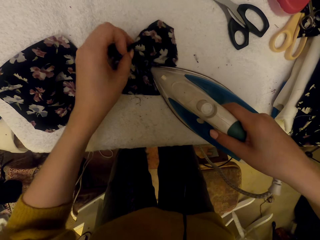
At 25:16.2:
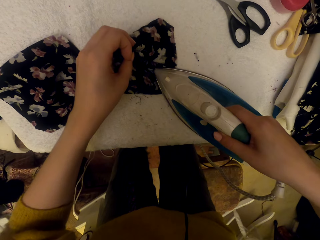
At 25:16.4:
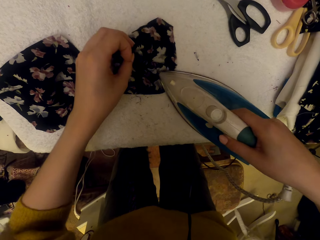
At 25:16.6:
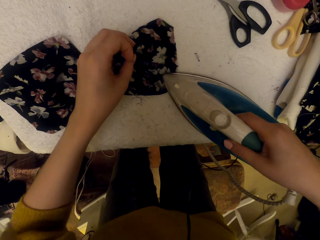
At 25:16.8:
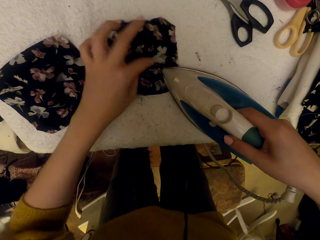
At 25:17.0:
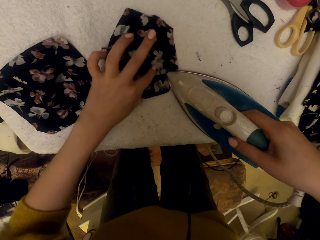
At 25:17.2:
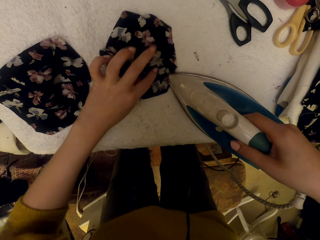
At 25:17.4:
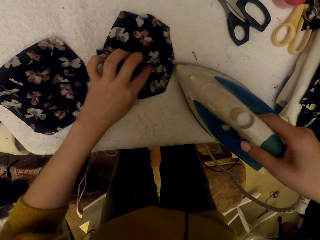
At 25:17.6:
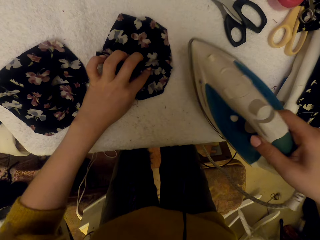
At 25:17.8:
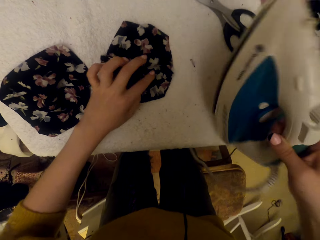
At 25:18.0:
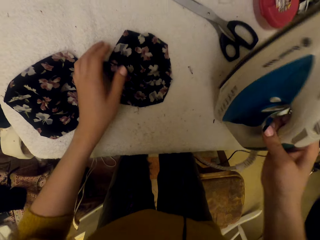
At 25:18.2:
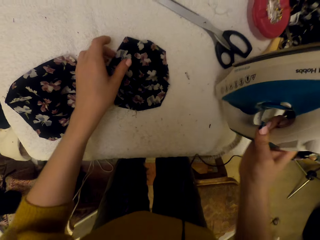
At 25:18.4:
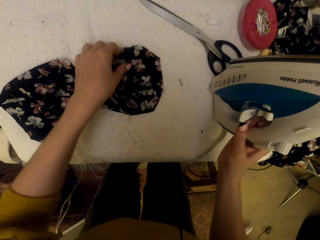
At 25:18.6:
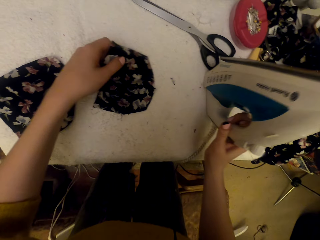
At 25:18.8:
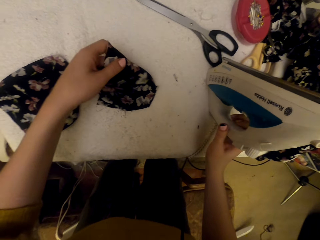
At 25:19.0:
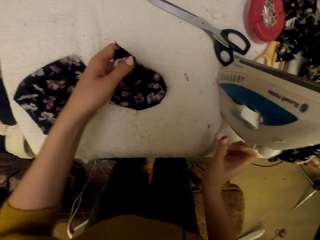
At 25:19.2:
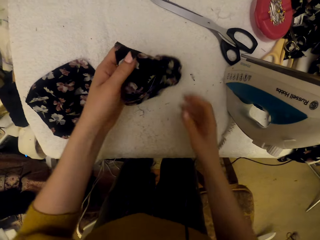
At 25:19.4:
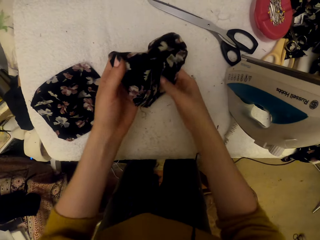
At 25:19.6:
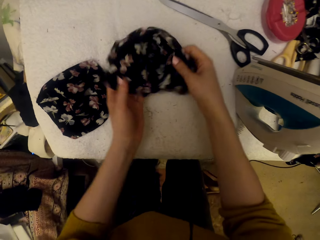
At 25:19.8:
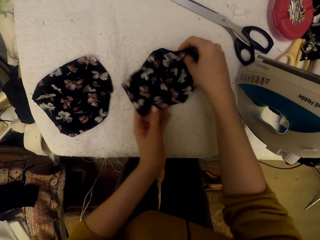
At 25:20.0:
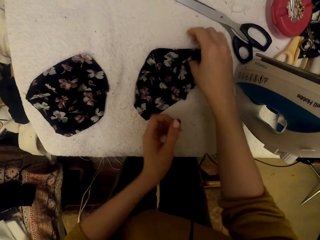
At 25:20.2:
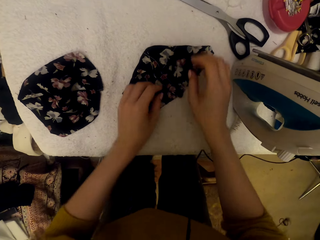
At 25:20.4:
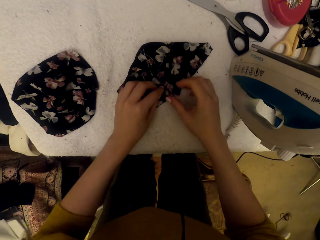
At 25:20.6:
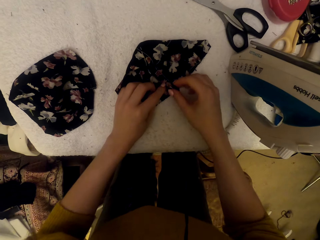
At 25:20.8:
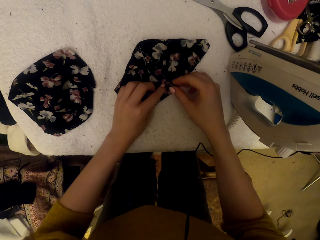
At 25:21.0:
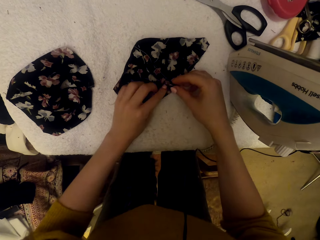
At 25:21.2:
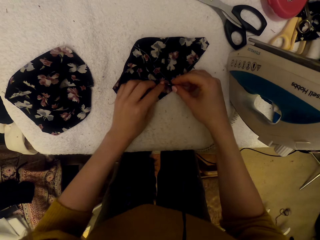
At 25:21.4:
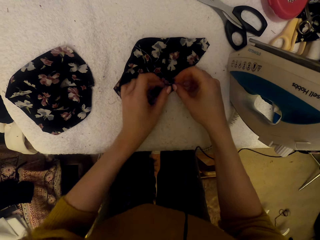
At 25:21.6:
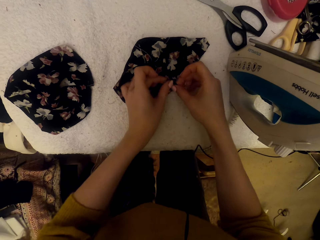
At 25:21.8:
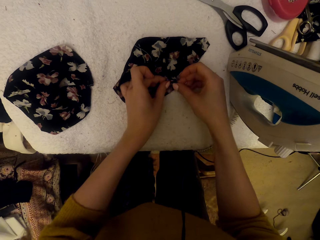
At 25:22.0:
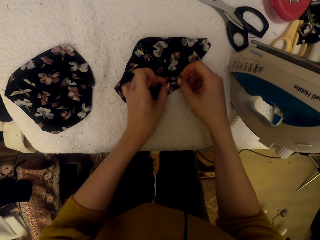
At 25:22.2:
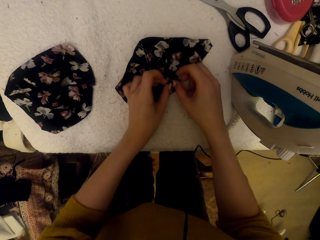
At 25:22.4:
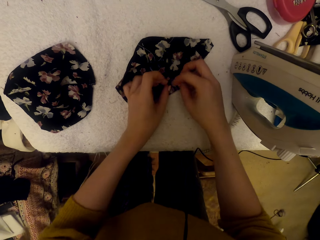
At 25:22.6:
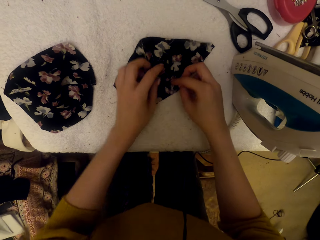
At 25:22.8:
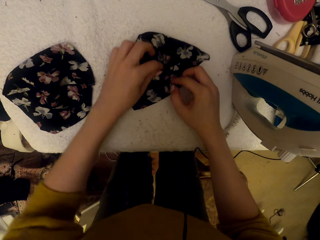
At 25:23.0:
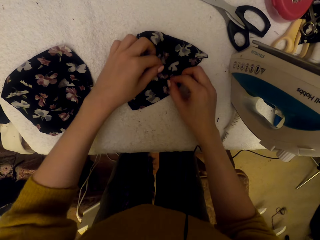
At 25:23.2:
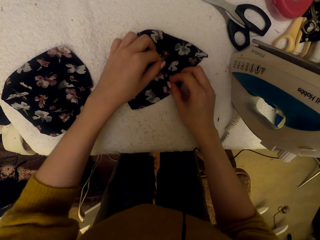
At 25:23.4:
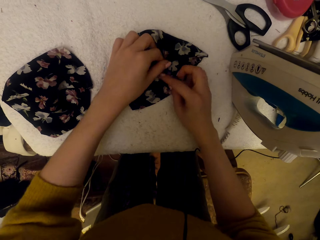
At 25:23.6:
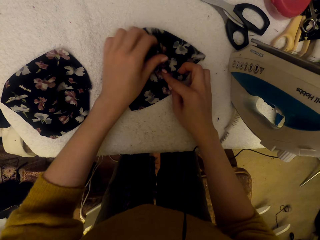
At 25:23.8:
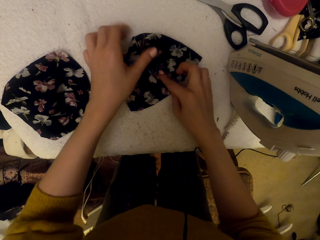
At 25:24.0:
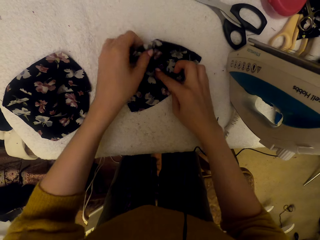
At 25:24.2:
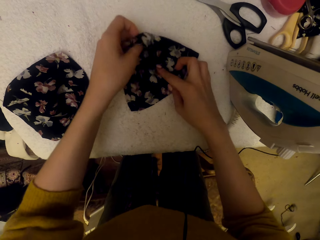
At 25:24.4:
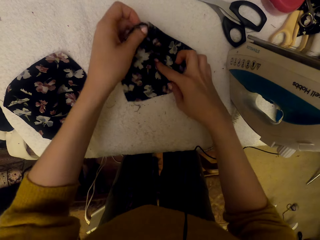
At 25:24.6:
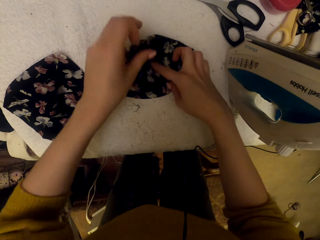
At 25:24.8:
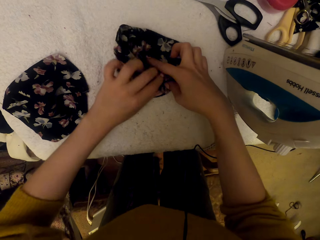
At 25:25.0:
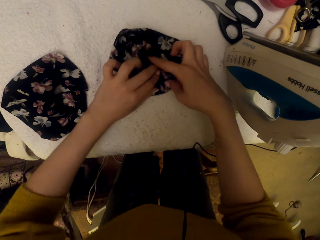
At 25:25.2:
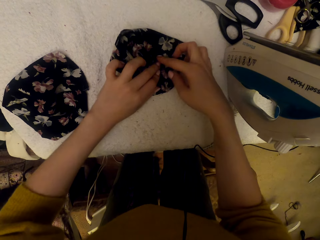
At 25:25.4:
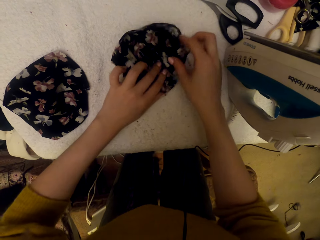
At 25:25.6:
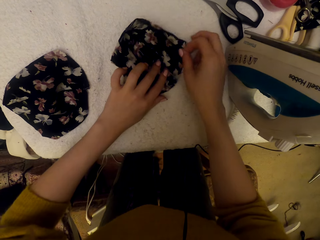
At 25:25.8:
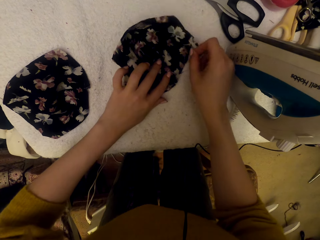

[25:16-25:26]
The camera wearer puts the steam iron on the worktable. They pick up a material. They adjust the cloth piece. They put down the material. They separate materials.

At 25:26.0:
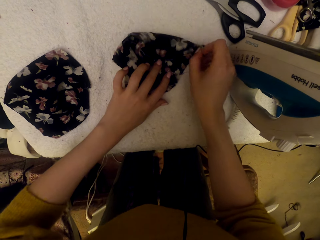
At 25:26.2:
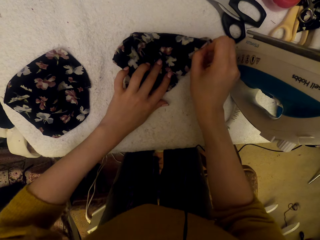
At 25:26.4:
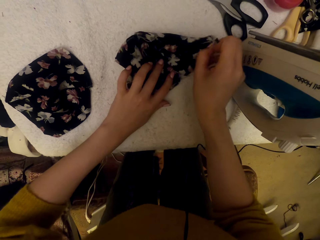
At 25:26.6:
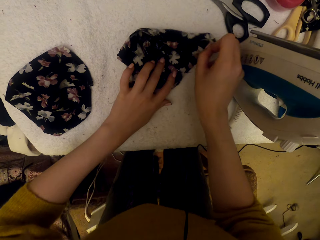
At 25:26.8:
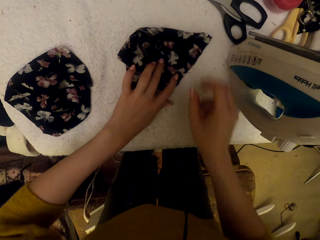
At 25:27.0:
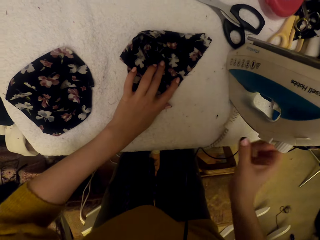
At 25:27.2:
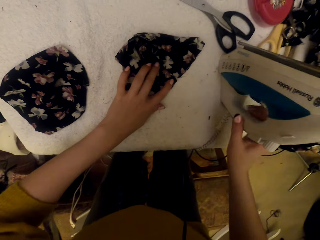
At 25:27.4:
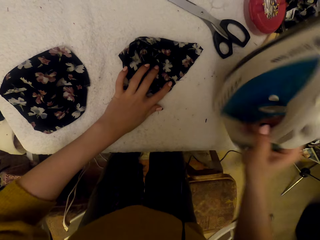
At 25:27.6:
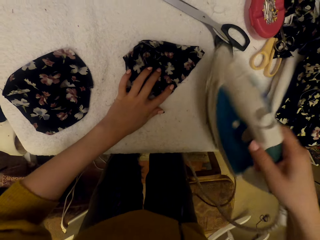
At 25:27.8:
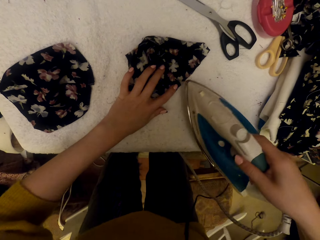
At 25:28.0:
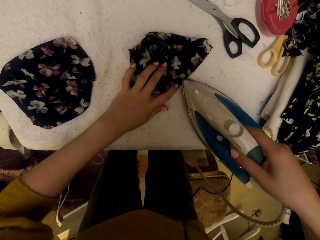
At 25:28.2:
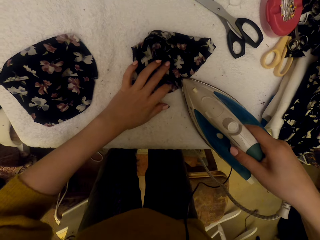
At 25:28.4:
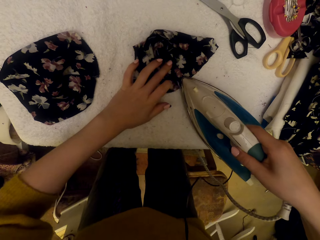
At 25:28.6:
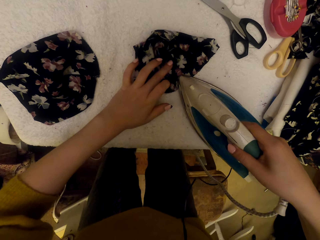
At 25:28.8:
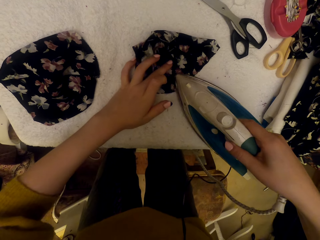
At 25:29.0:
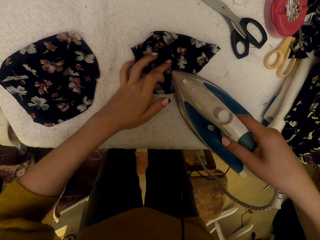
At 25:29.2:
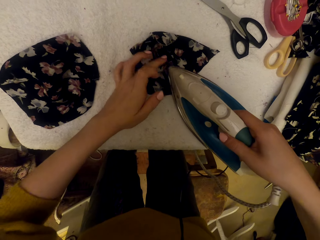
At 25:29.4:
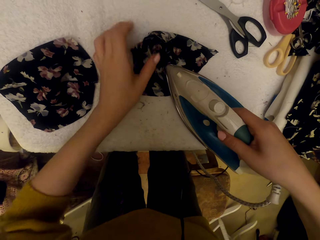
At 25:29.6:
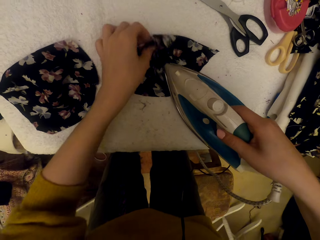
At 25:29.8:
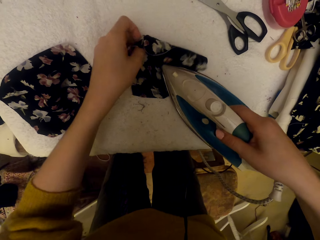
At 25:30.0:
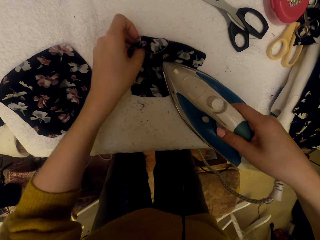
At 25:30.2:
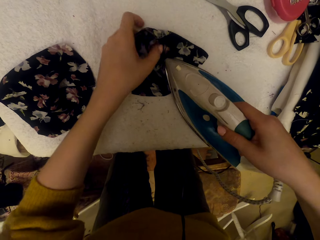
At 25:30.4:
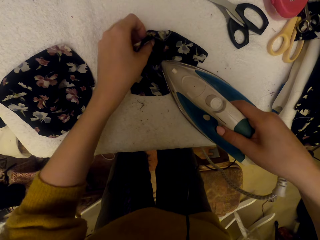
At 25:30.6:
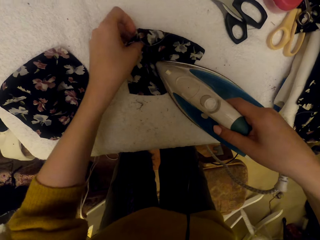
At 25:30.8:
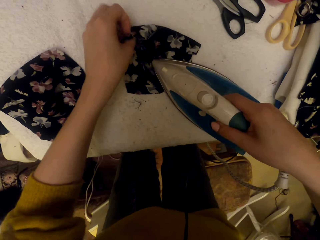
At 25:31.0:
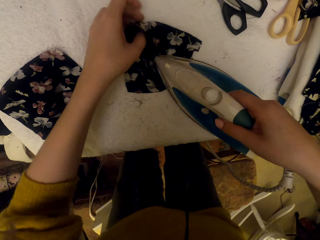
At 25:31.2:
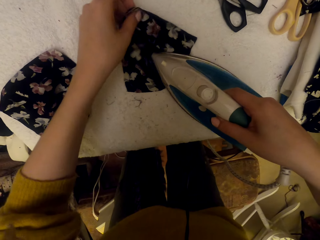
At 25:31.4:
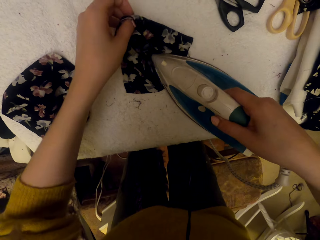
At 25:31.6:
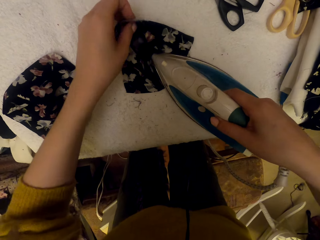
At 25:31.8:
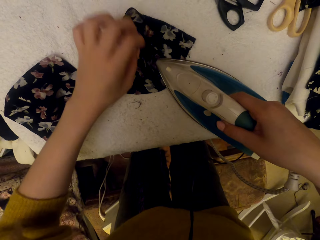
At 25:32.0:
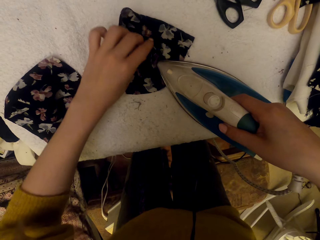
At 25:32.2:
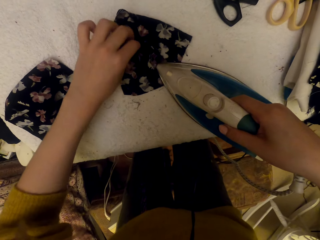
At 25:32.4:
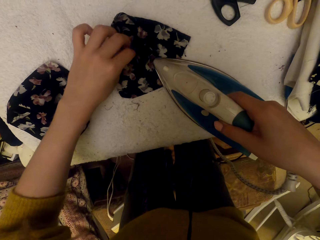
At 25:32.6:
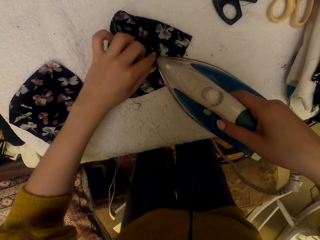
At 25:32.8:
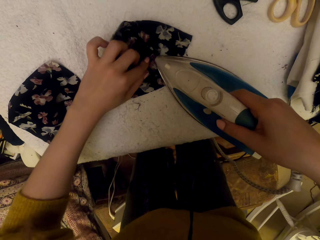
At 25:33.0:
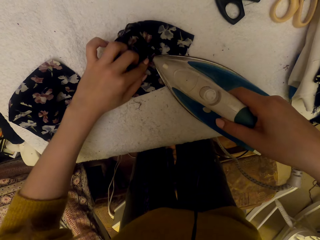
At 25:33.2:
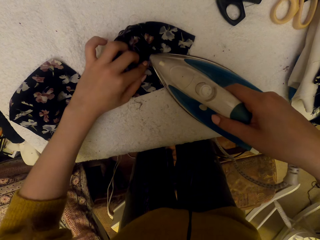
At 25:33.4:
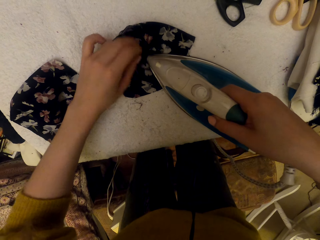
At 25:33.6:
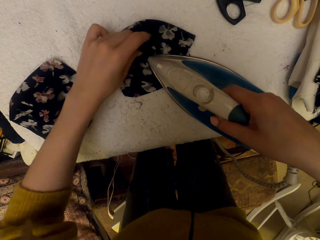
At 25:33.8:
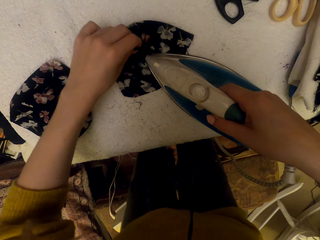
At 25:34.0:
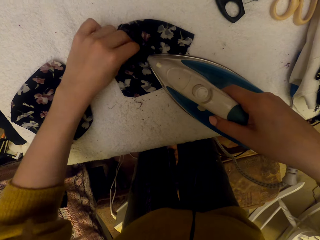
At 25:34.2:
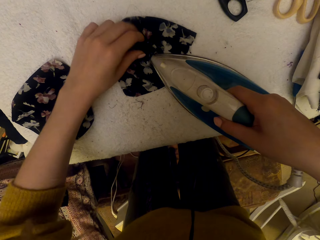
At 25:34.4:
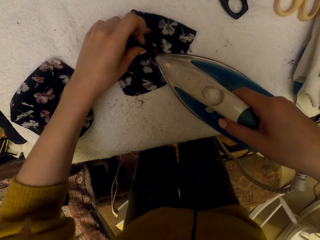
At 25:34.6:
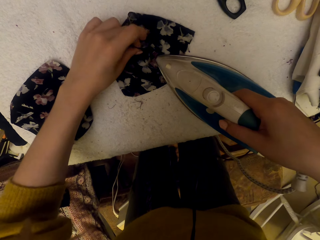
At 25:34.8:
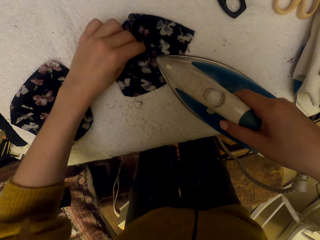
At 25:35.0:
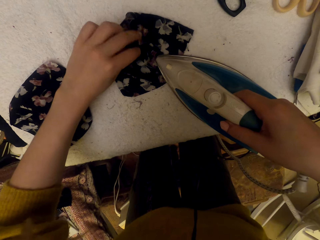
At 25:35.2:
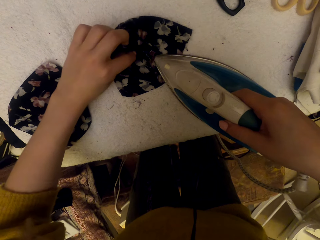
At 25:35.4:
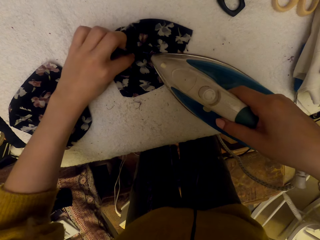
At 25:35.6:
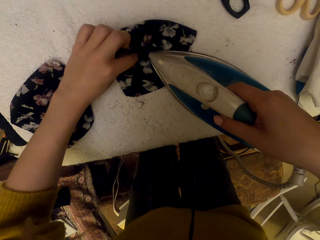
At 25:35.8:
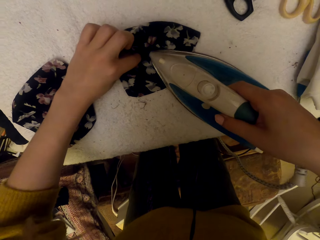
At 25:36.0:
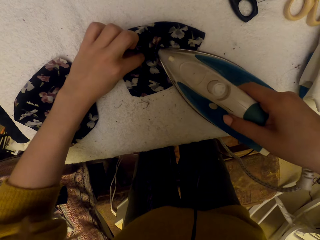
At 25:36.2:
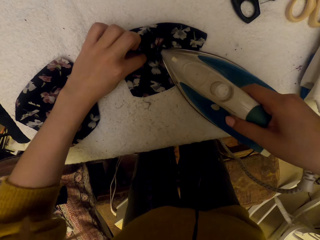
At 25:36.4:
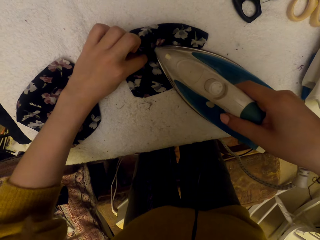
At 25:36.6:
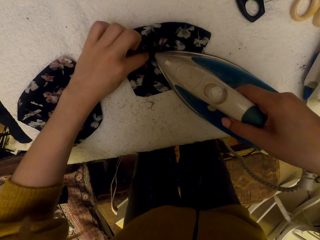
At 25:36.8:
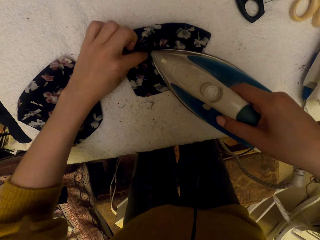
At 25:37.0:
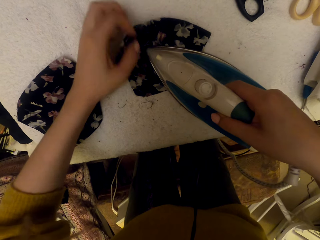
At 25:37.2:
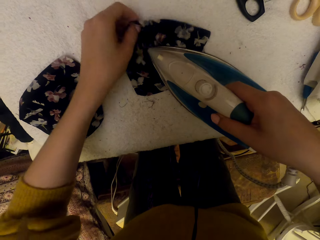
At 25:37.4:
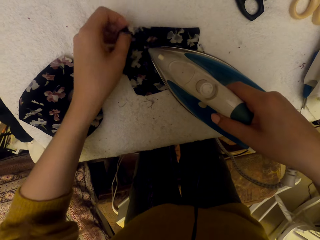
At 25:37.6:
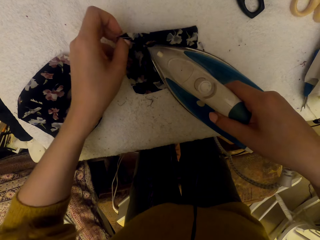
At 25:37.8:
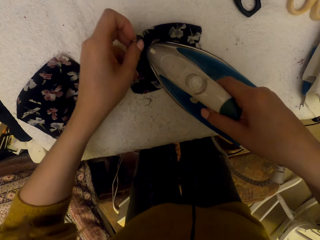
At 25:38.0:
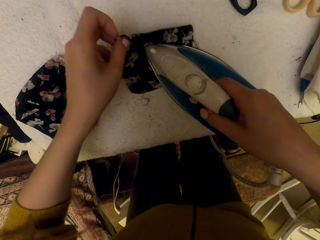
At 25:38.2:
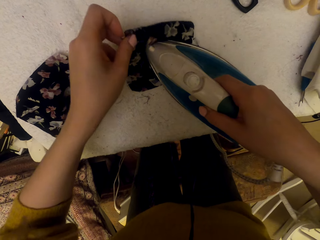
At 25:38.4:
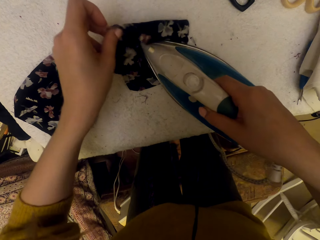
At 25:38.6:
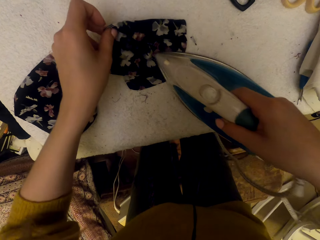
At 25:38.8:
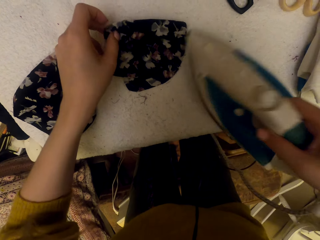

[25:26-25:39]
The camera wearer picks up the steam iron. They iron the cloth piece with the steam iron.
